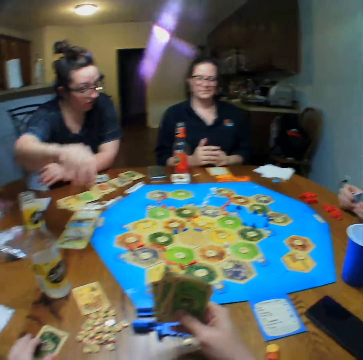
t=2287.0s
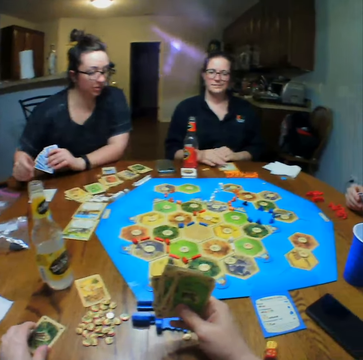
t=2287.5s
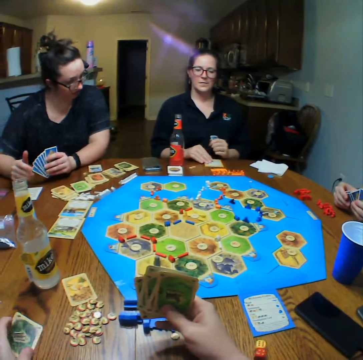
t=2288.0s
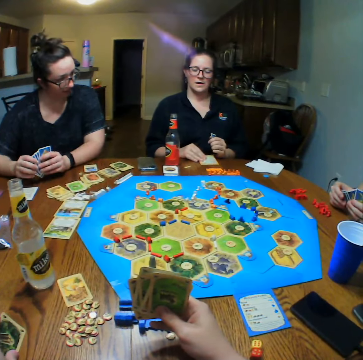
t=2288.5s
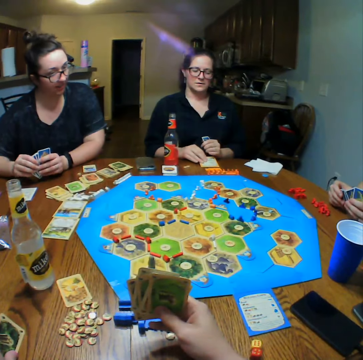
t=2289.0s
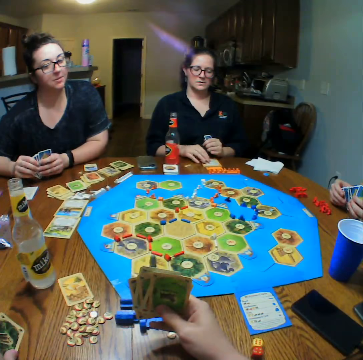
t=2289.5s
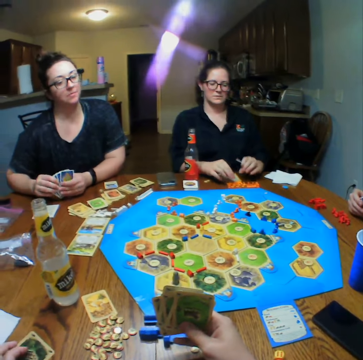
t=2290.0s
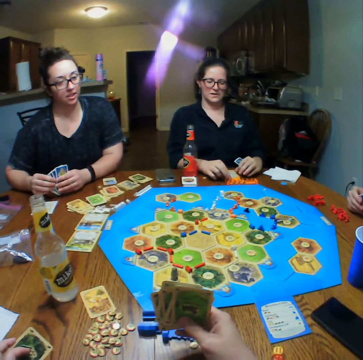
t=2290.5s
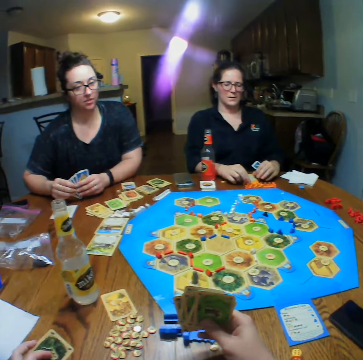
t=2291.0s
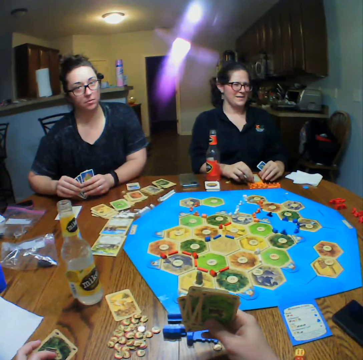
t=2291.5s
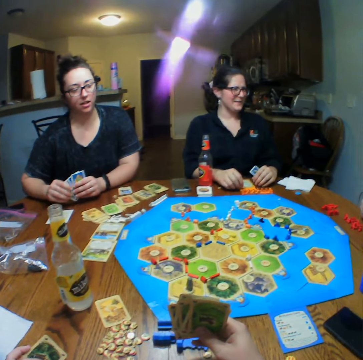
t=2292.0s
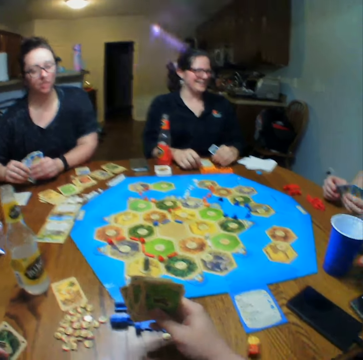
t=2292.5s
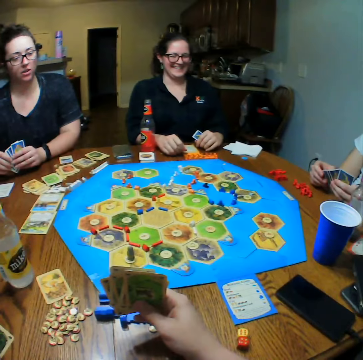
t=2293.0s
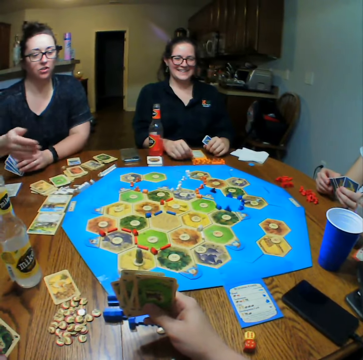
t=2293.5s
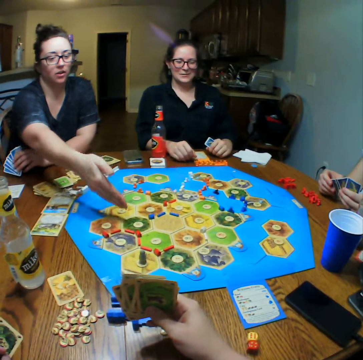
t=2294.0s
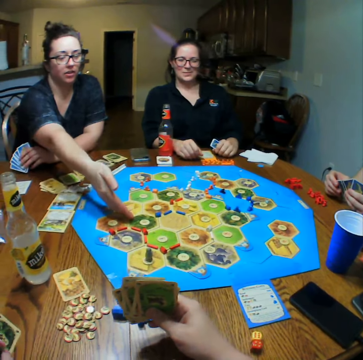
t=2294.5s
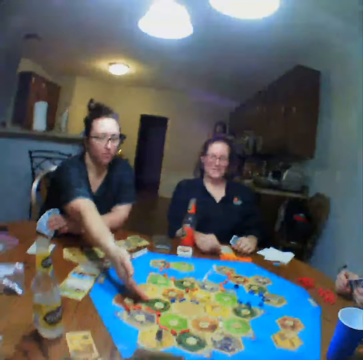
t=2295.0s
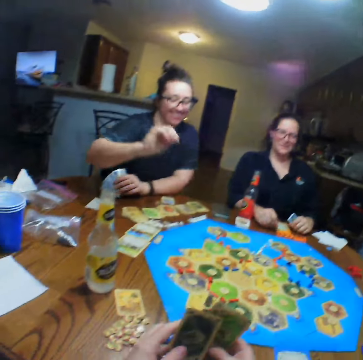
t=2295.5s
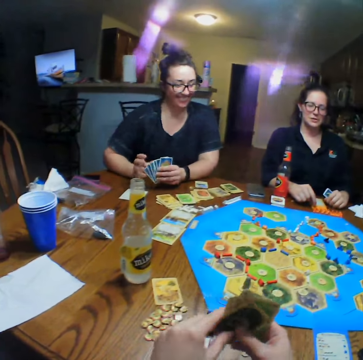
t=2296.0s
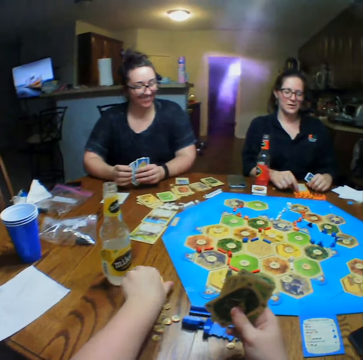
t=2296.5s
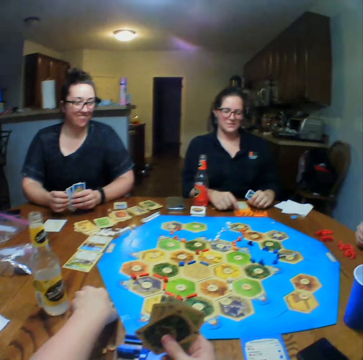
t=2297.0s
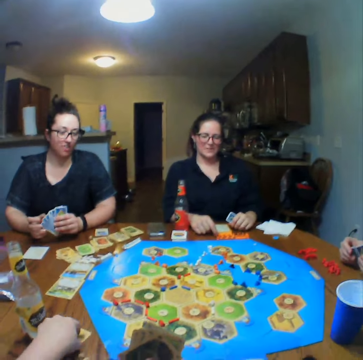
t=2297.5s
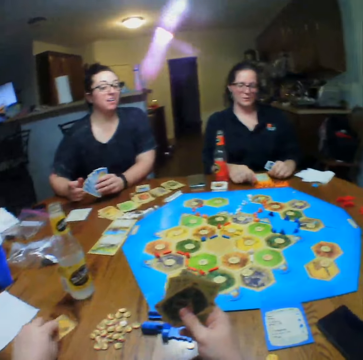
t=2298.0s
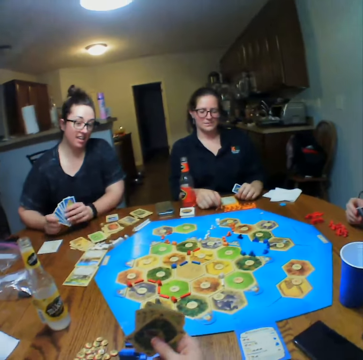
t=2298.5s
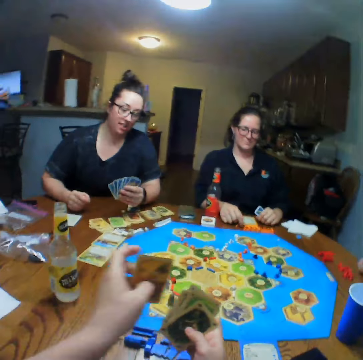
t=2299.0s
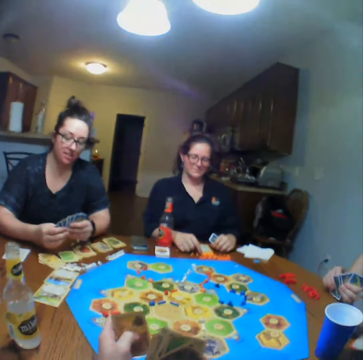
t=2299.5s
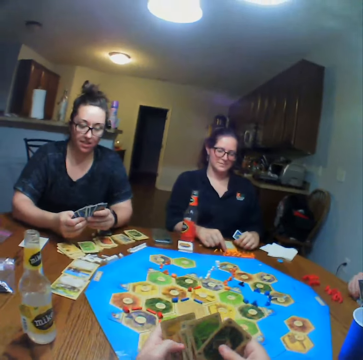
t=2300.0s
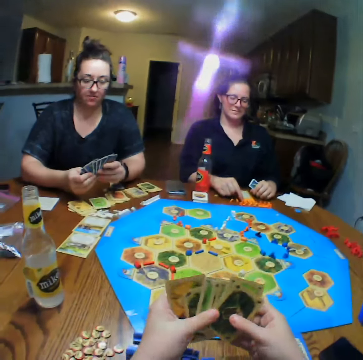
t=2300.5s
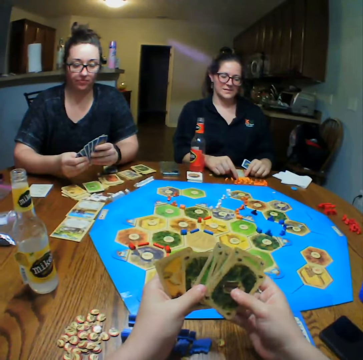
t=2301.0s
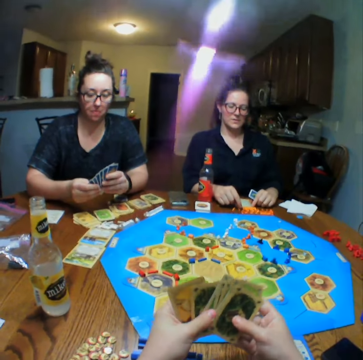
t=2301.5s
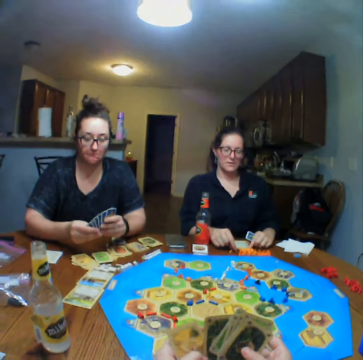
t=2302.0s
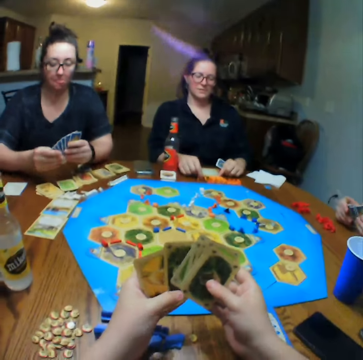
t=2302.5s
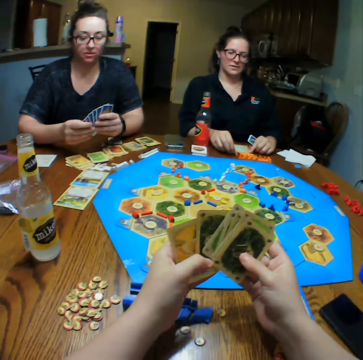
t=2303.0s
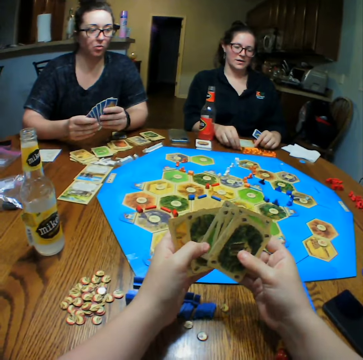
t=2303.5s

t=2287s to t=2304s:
A lady places the cards on the table. The lady talks. Another lady places the cards on the table. The camera wearer holds the cards. The first lady stretches her hand and looks at the table. The camera wearer talks. They pick the cards, lift the card and hold the card. They reshuffle the cards. They look at the cards.

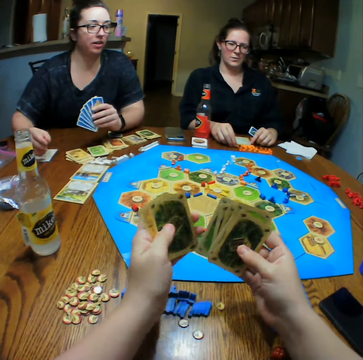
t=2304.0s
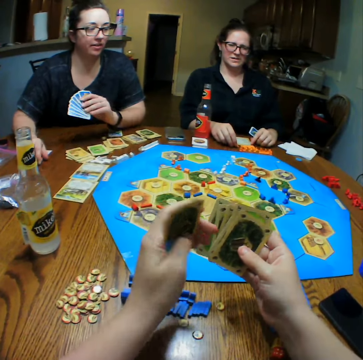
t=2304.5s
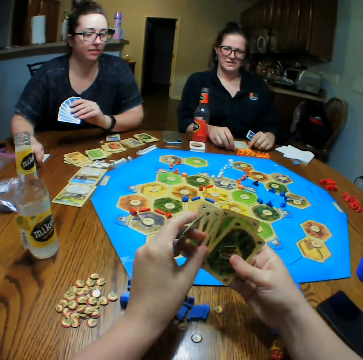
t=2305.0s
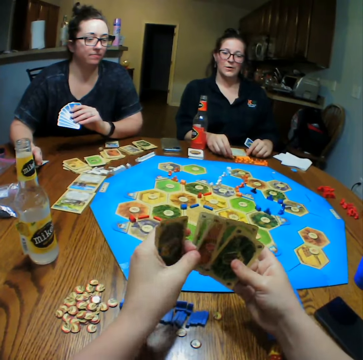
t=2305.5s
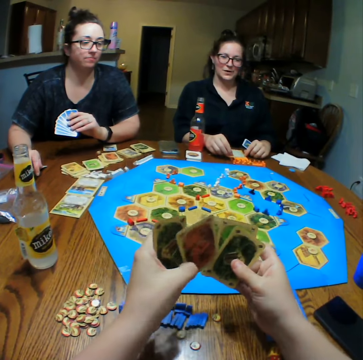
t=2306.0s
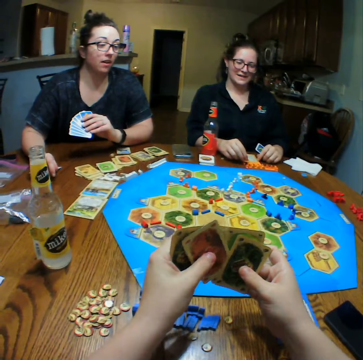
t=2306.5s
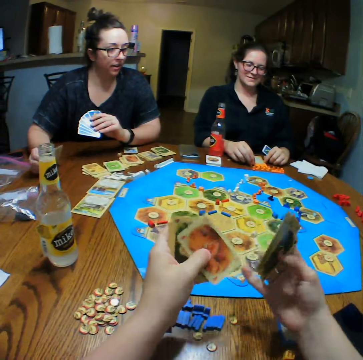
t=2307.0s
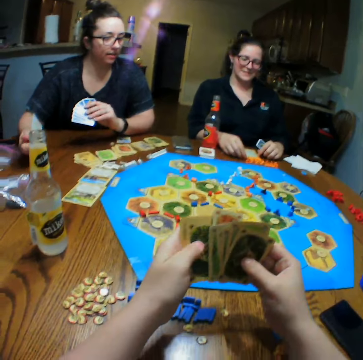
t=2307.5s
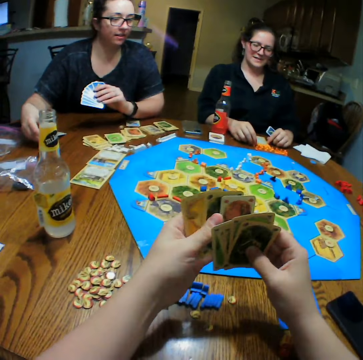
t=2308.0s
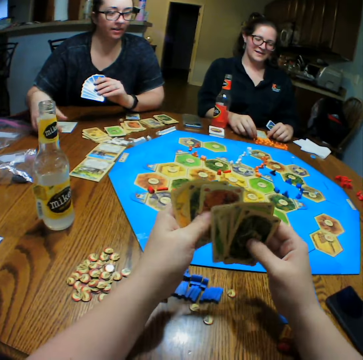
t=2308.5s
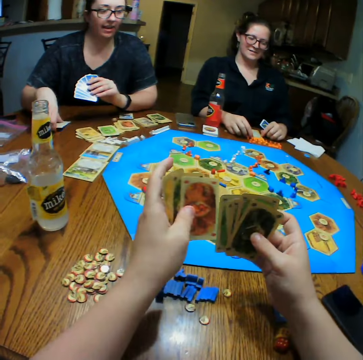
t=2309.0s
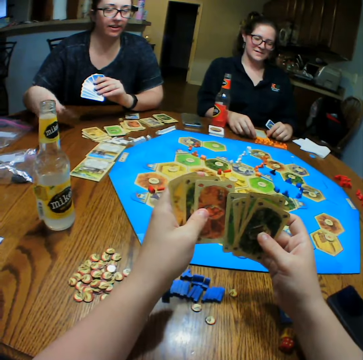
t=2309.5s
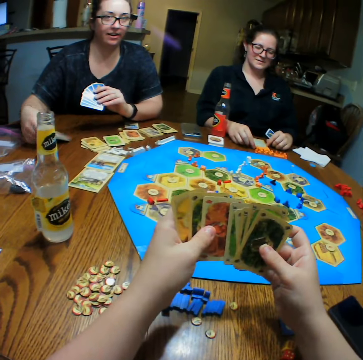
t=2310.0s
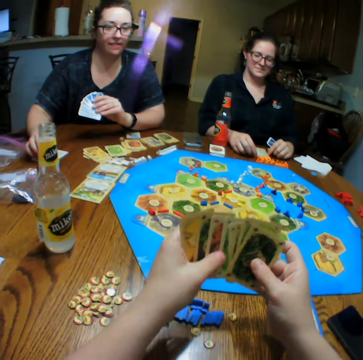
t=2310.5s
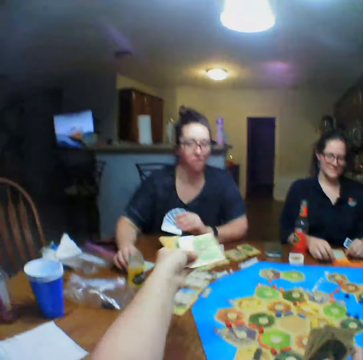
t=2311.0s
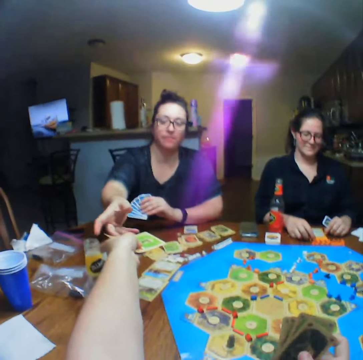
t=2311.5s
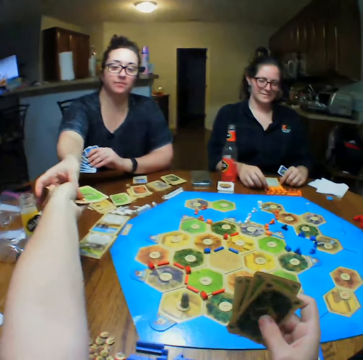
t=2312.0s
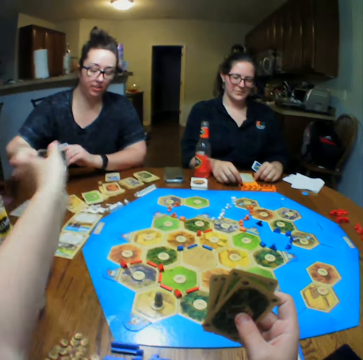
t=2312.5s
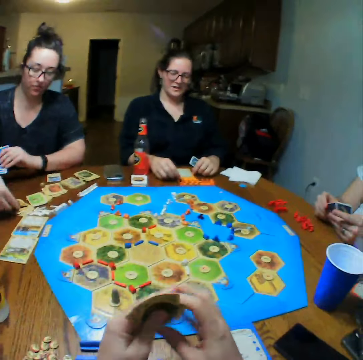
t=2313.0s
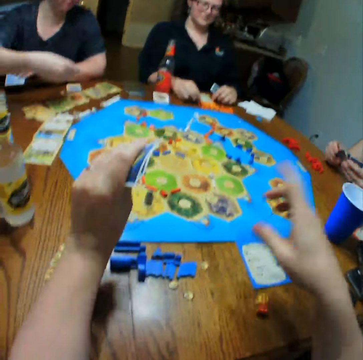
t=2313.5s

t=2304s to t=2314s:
The camera wearer gives a lady the card.

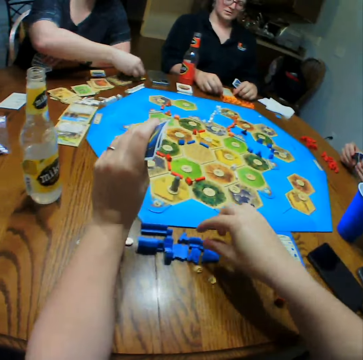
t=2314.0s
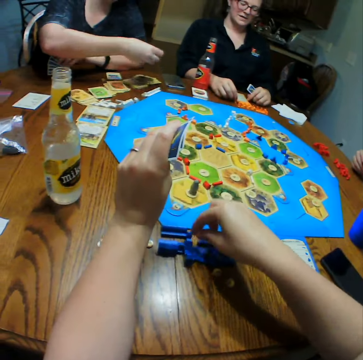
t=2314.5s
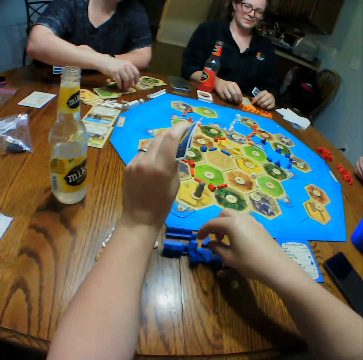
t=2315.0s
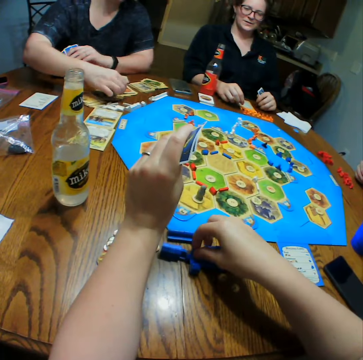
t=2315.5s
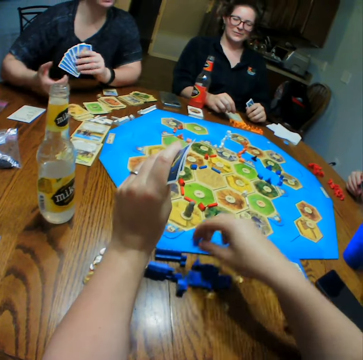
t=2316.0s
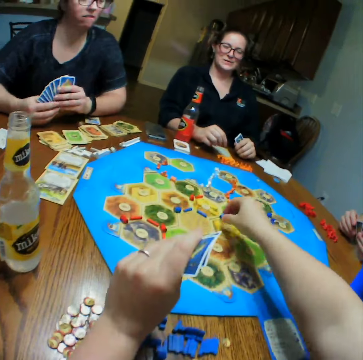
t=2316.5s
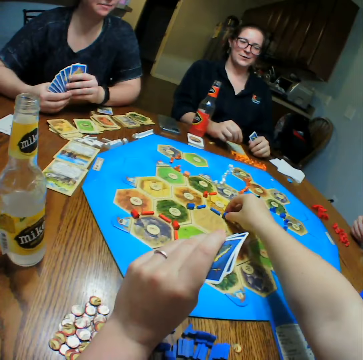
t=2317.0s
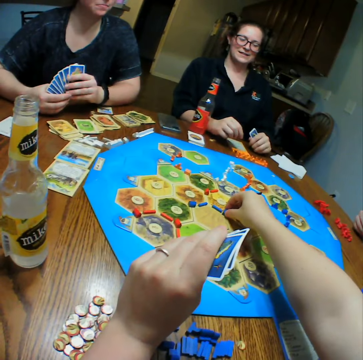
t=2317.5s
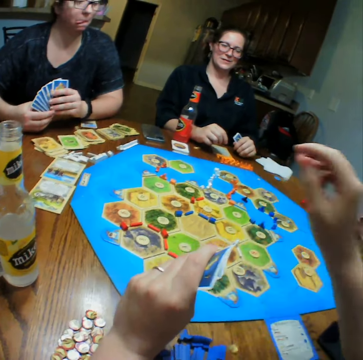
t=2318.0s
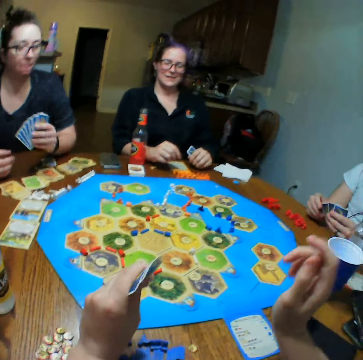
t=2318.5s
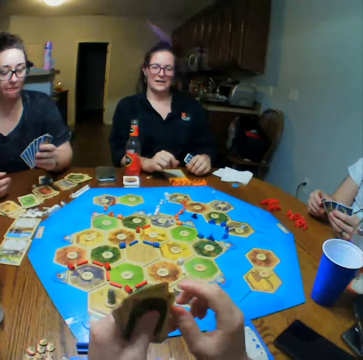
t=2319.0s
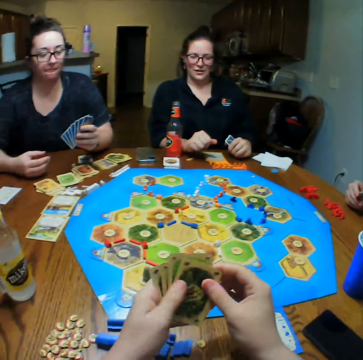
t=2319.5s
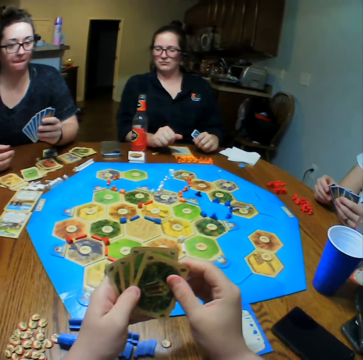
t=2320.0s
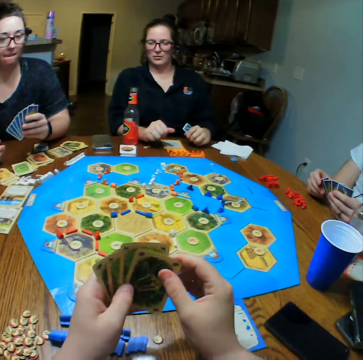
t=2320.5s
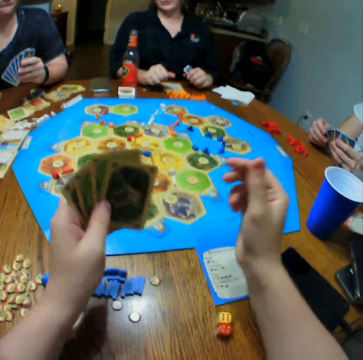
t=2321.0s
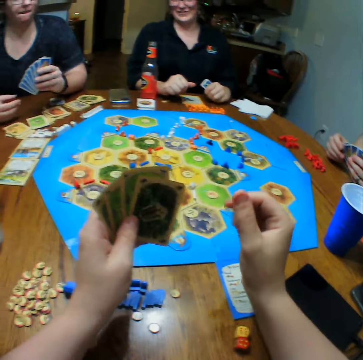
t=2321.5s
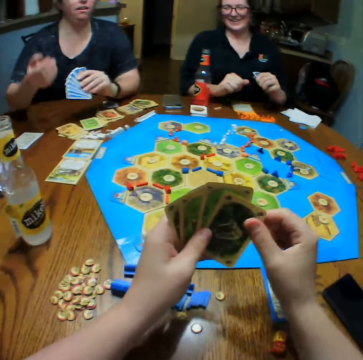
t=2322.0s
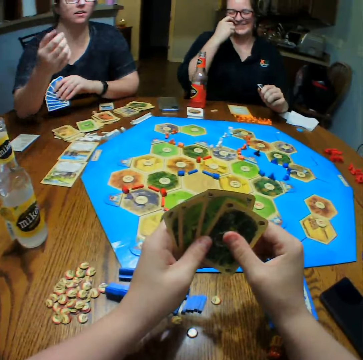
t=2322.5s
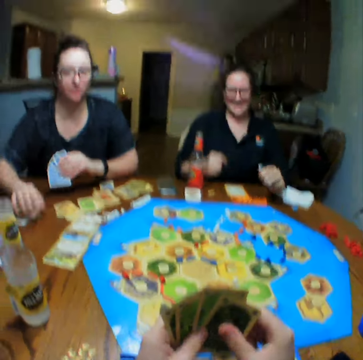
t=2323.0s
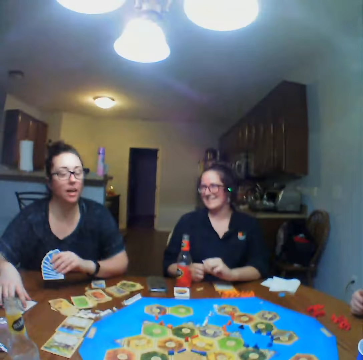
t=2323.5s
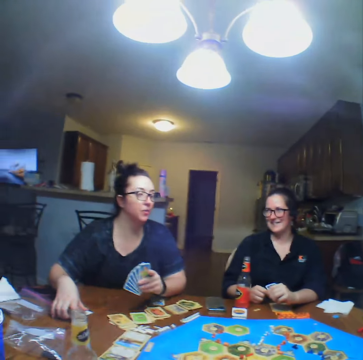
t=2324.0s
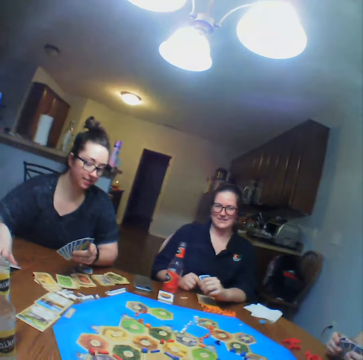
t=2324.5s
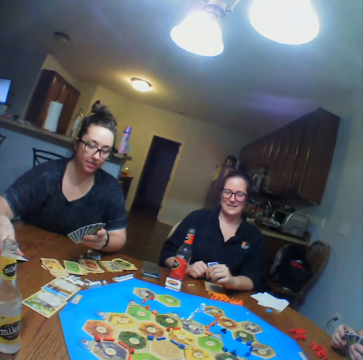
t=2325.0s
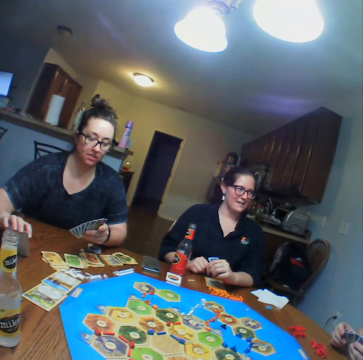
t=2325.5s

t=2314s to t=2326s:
The camera wearer picks something from the table. They play the Catan Settlers board game. A lady talks. The camera wearer holds the cards. They look at the card. A lady talks with the camera wearer. Another lady picks the cards.
